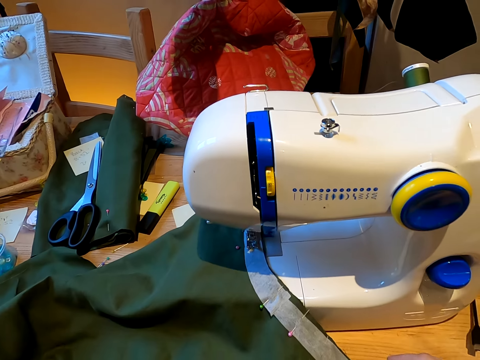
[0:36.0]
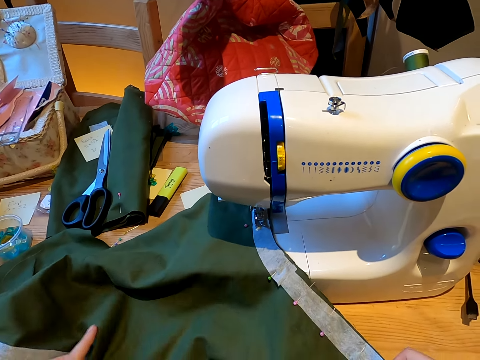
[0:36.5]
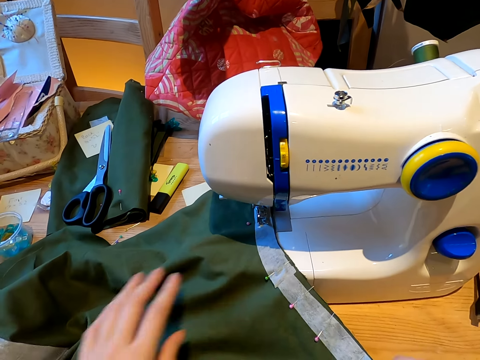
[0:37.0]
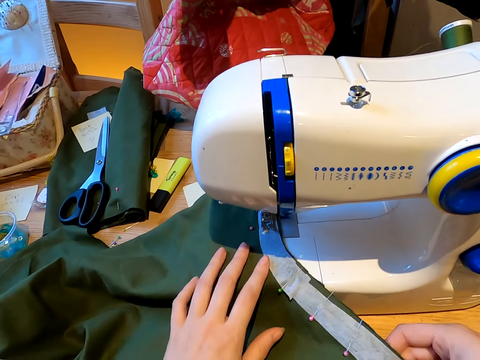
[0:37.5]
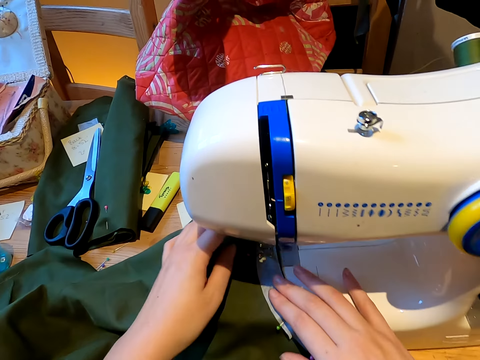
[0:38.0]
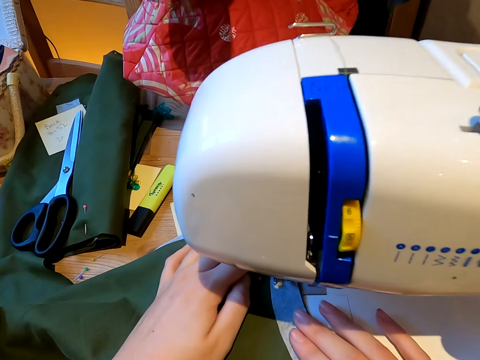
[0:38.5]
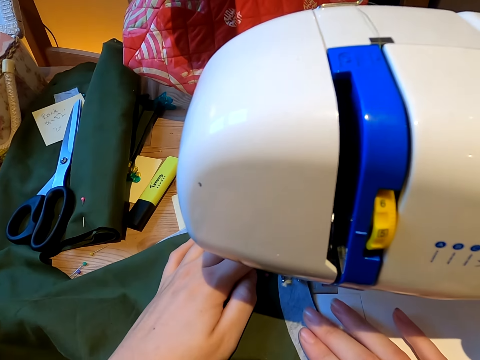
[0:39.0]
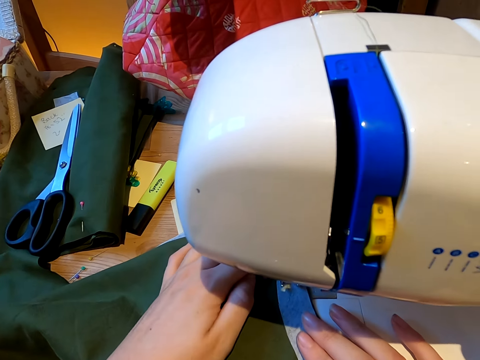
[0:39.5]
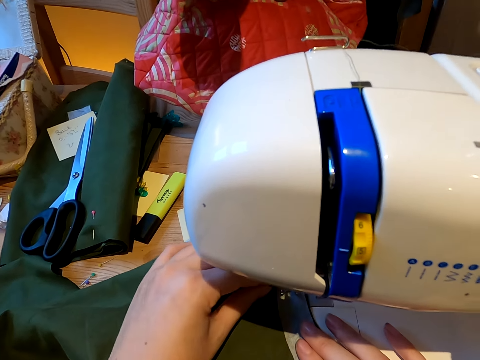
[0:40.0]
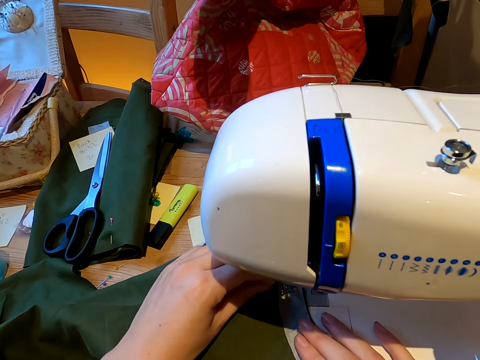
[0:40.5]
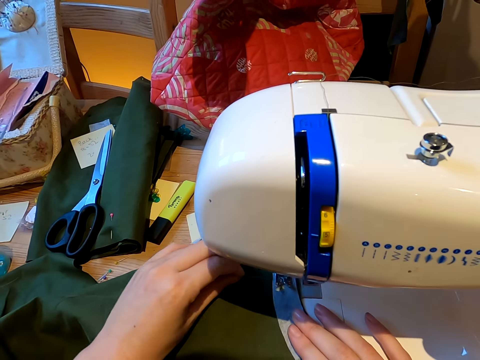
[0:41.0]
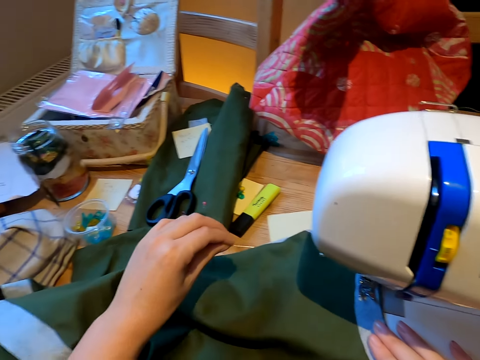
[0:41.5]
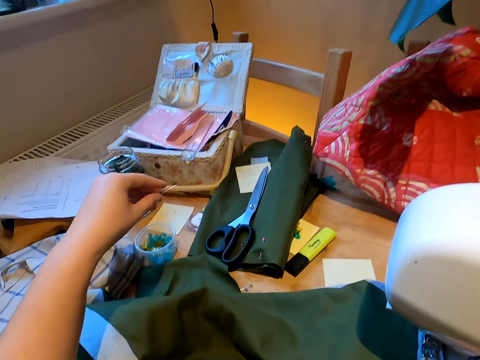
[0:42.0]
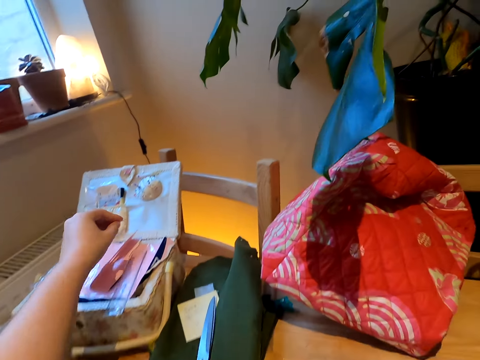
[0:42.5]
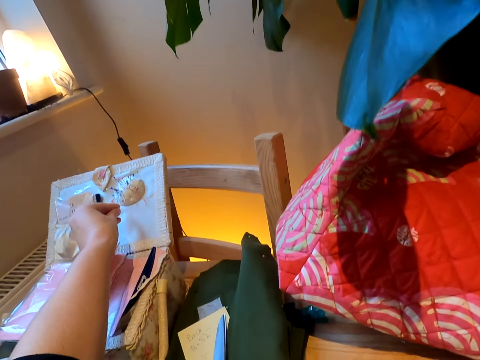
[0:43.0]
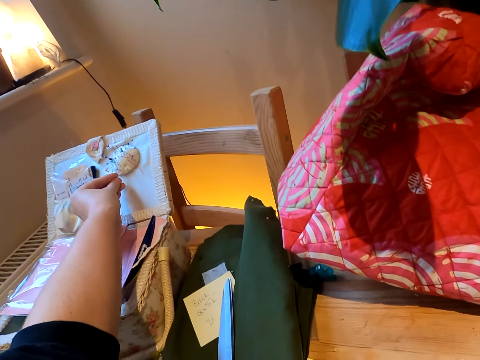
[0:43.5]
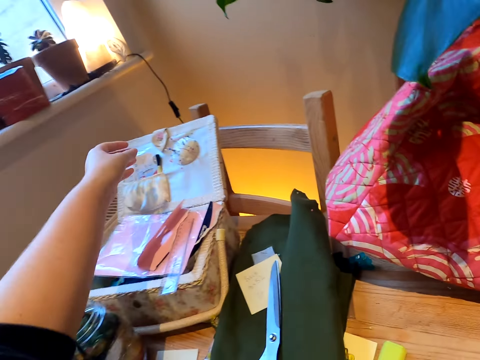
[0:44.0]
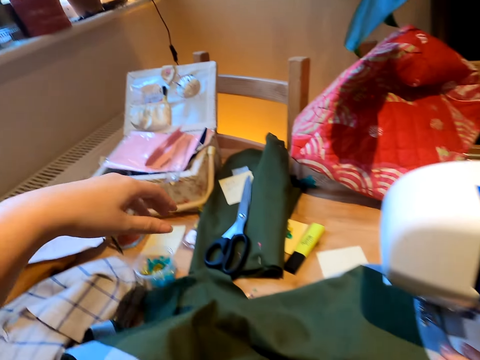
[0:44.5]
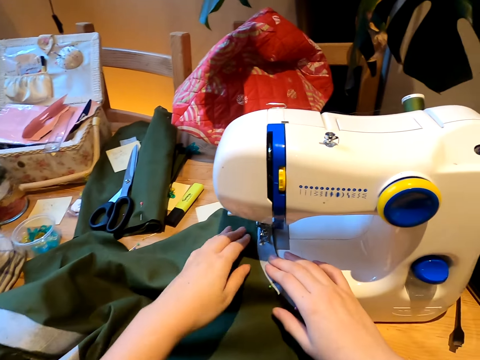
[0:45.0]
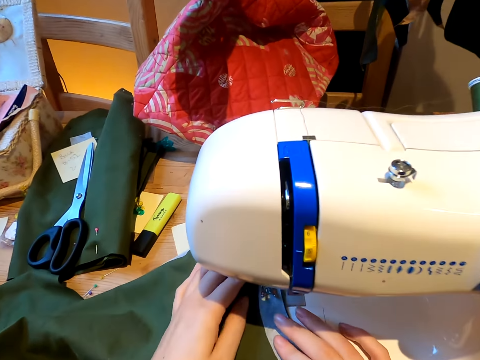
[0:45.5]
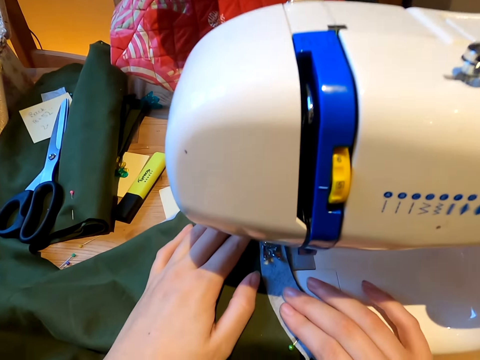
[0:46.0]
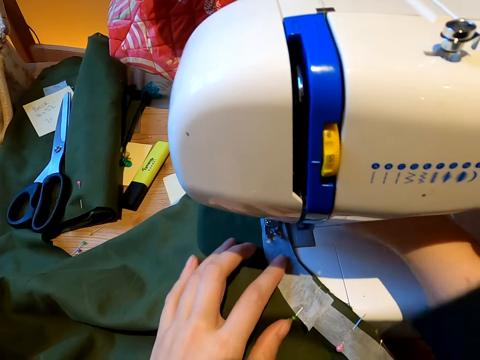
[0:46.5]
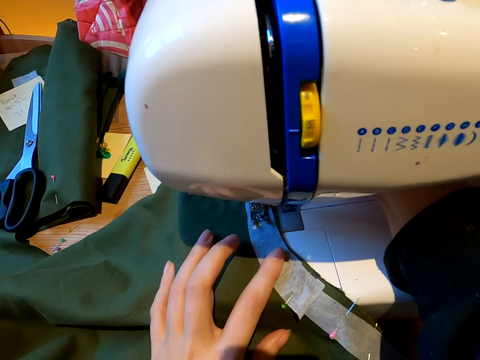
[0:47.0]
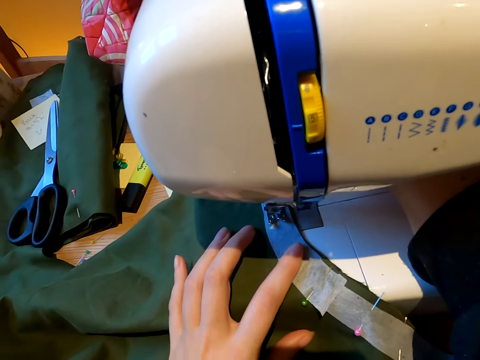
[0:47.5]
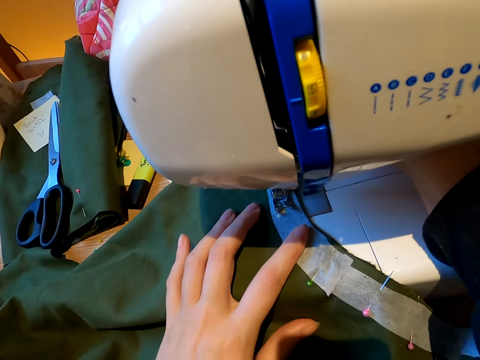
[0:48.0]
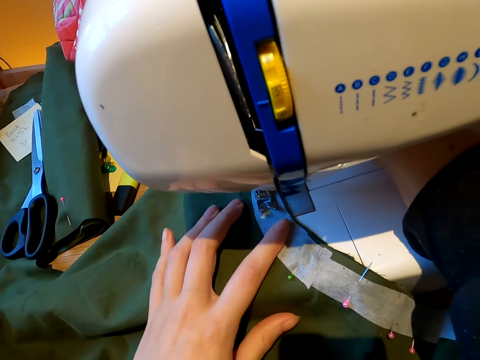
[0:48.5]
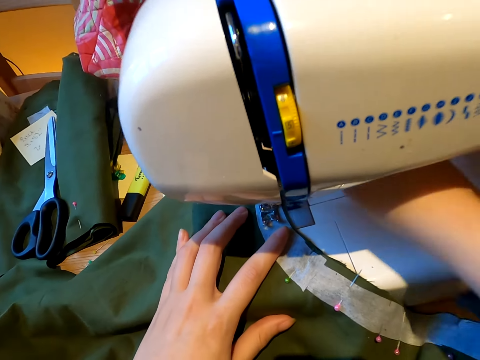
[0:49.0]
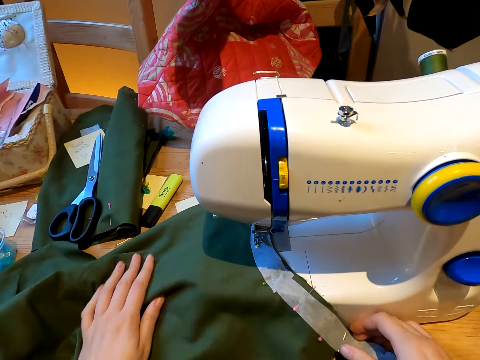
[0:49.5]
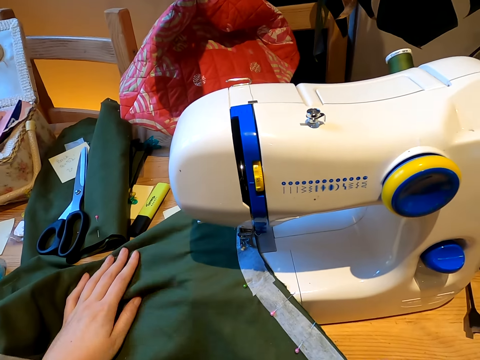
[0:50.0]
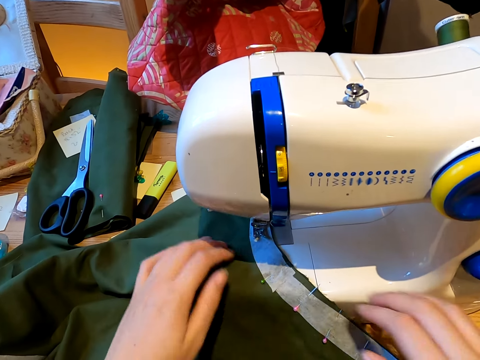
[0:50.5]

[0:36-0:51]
The camera wearer straightens the cloth. They hold a piece of cloth. They sew the cloth with the sewing machine. They remove the office pin with the left hand. They put down a needle. They place it on the curtain. They sew the cloth with the sewing machine.

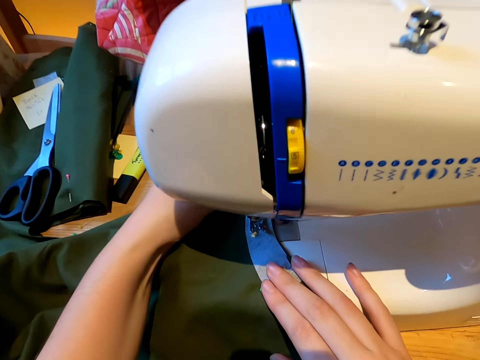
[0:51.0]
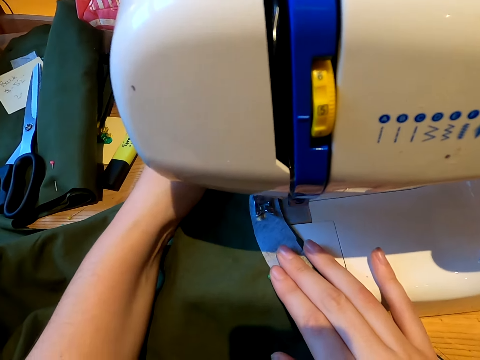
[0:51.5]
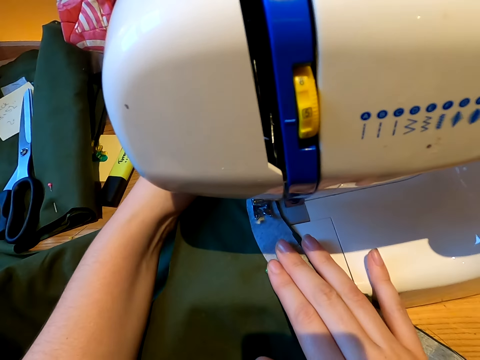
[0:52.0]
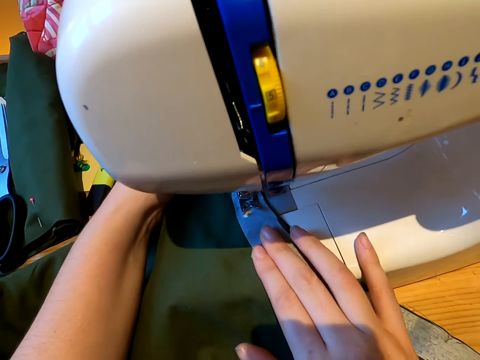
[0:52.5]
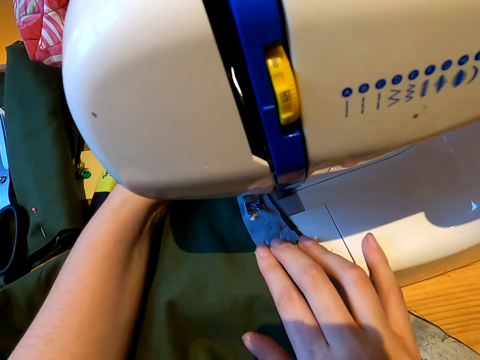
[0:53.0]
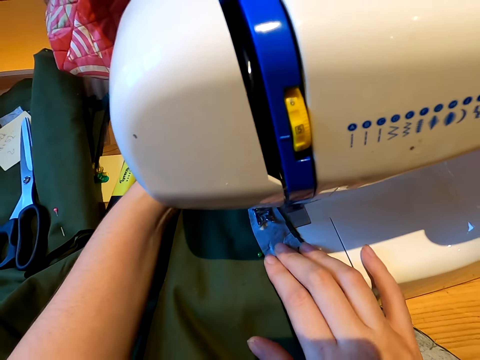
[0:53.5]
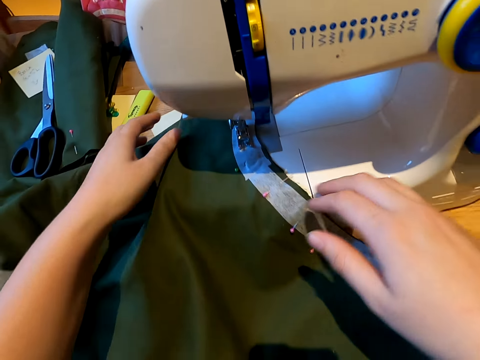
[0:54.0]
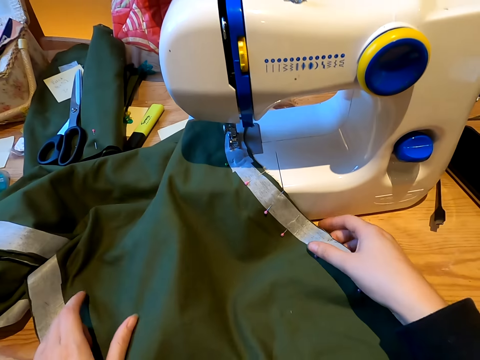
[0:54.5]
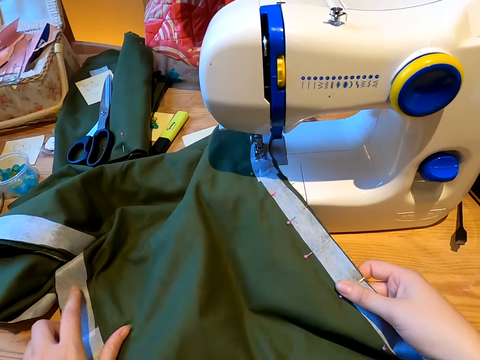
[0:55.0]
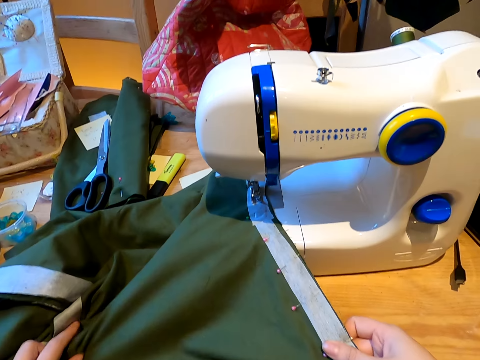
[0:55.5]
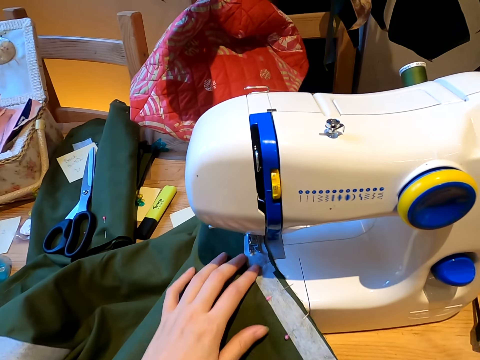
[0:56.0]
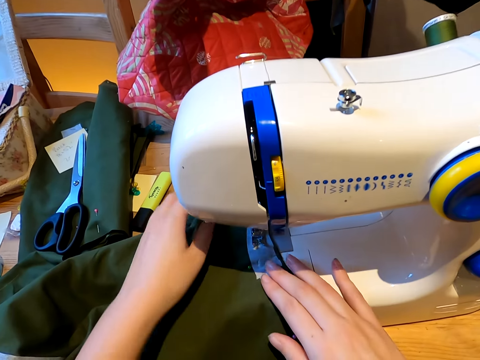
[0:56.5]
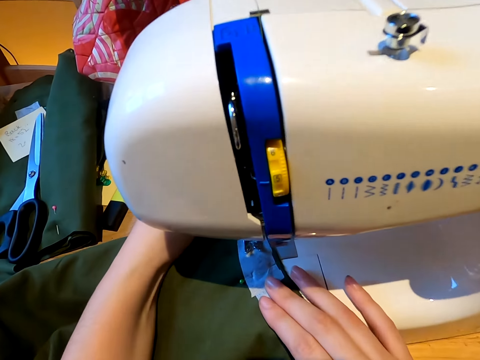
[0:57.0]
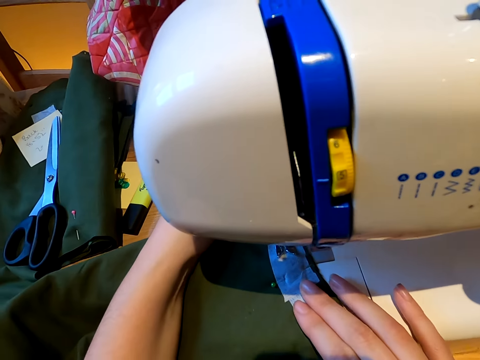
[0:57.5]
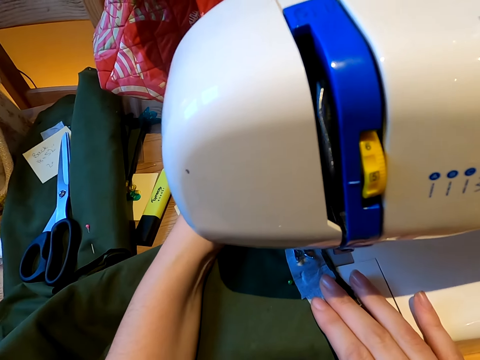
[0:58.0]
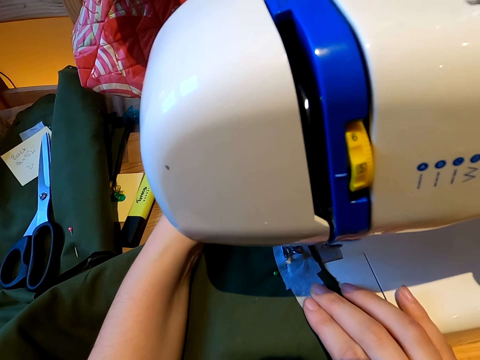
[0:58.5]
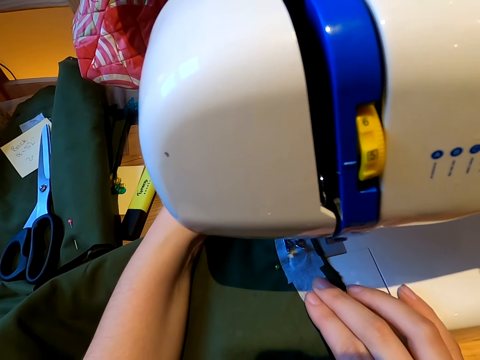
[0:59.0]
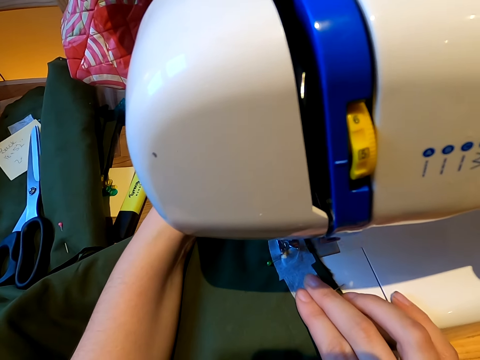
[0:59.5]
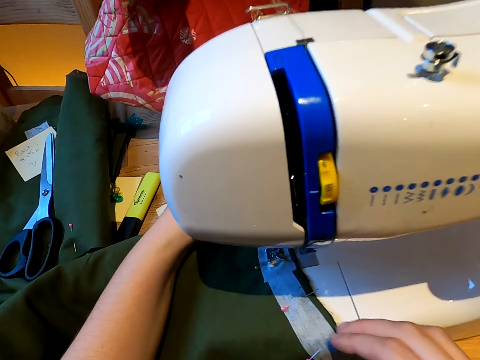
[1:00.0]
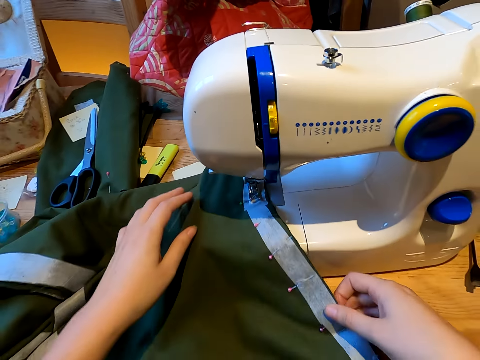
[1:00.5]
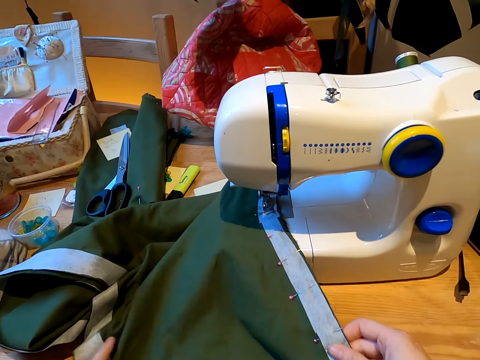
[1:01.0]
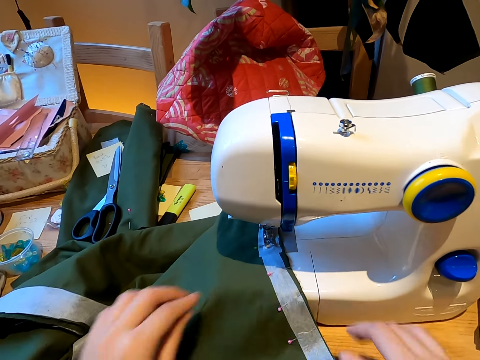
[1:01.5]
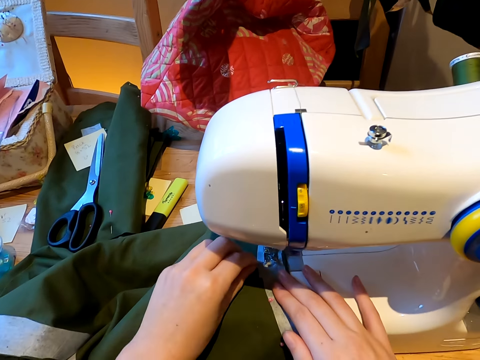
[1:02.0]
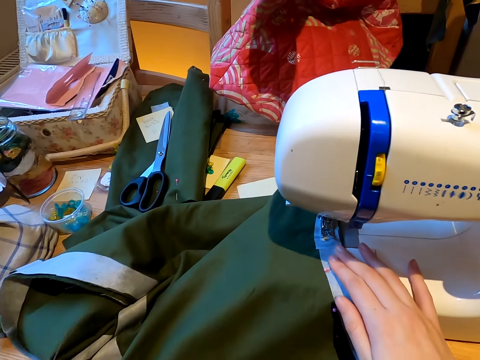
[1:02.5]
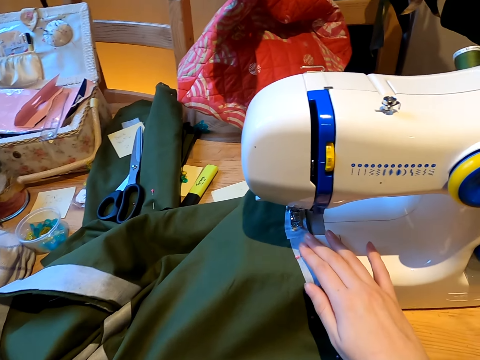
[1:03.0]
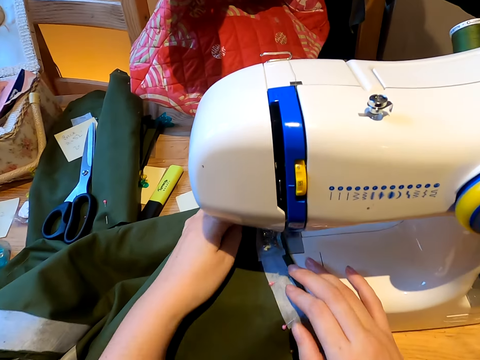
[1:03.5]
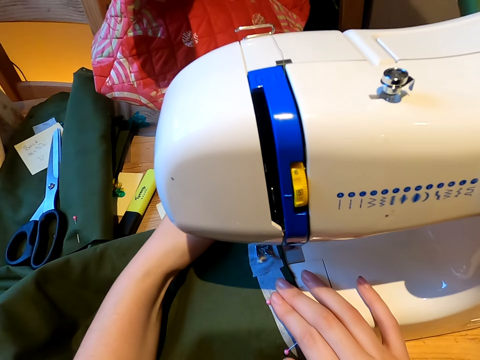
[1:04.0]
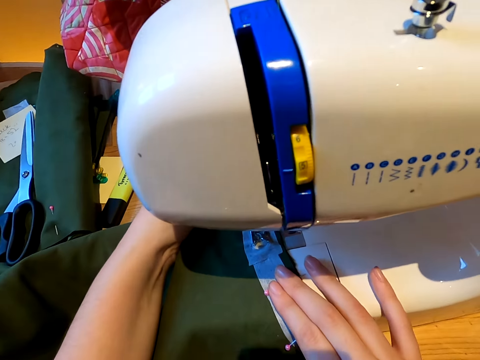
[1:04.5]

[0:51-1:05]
The camera wearer sews a pair of clothes. They hold a piece of cloth. They straighten the cloth. They sew the cloth with the sewing machine. They remove the office pin from the cloth.
